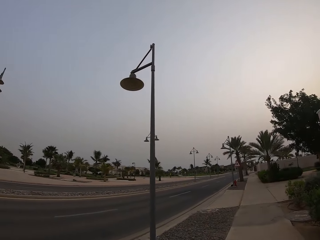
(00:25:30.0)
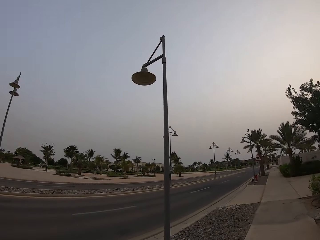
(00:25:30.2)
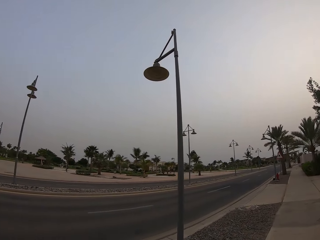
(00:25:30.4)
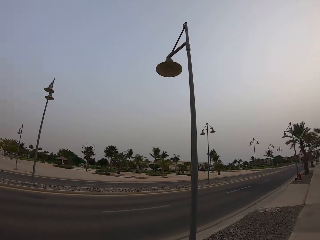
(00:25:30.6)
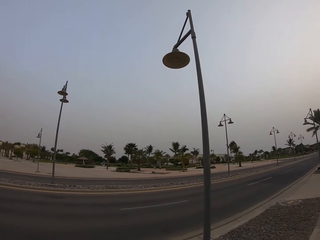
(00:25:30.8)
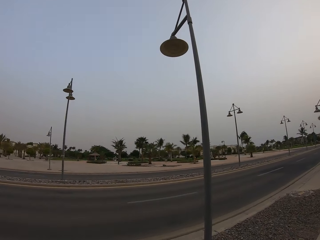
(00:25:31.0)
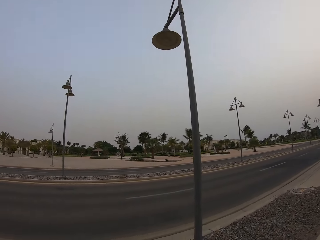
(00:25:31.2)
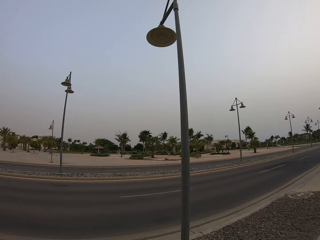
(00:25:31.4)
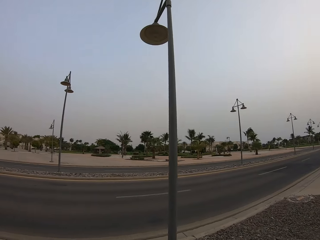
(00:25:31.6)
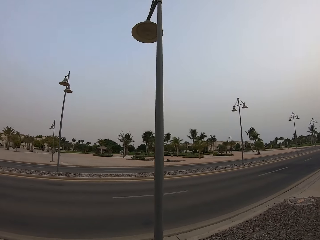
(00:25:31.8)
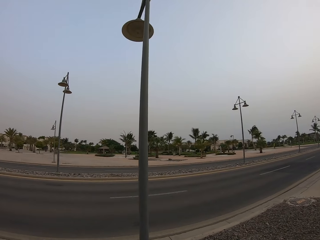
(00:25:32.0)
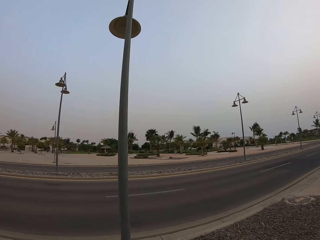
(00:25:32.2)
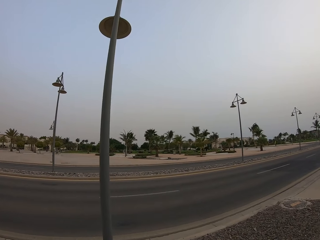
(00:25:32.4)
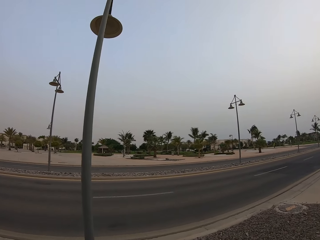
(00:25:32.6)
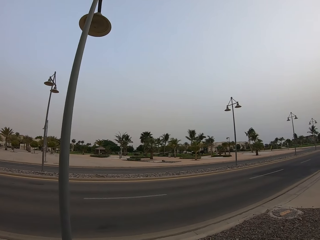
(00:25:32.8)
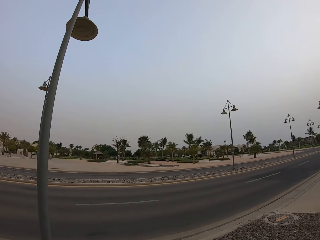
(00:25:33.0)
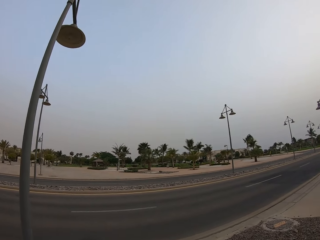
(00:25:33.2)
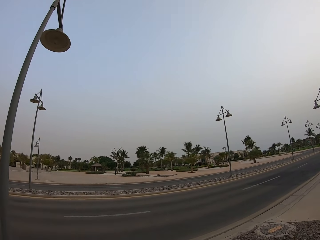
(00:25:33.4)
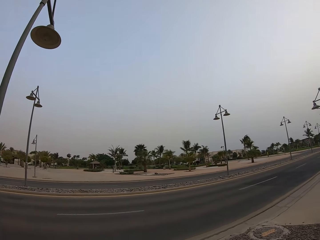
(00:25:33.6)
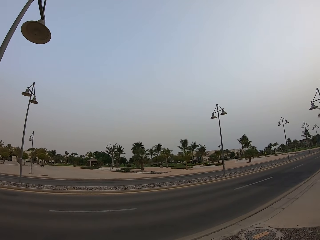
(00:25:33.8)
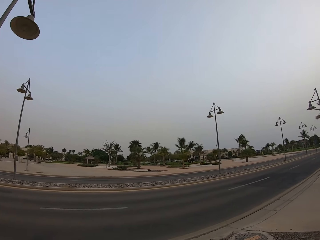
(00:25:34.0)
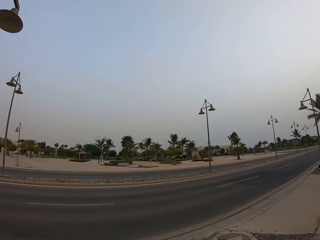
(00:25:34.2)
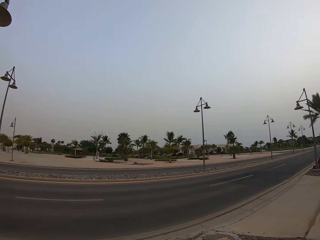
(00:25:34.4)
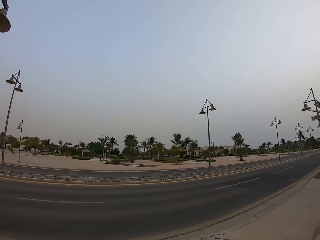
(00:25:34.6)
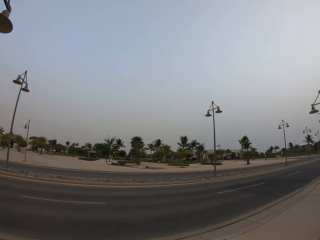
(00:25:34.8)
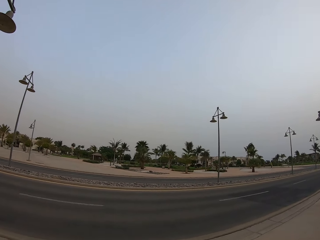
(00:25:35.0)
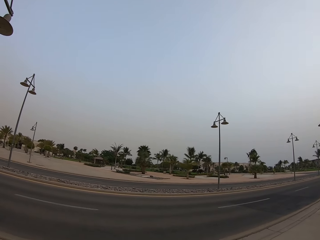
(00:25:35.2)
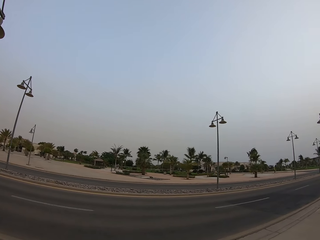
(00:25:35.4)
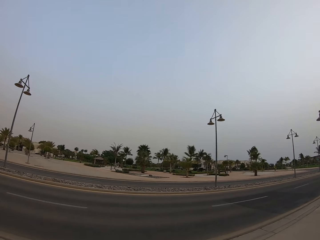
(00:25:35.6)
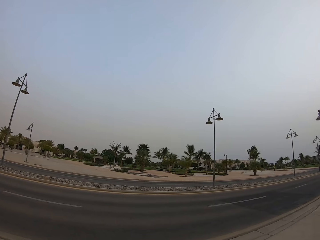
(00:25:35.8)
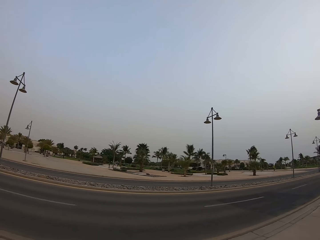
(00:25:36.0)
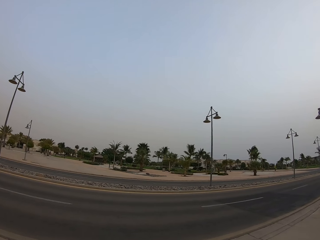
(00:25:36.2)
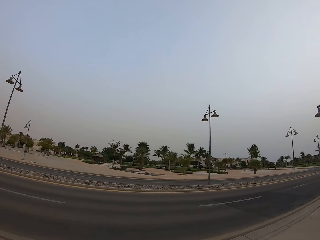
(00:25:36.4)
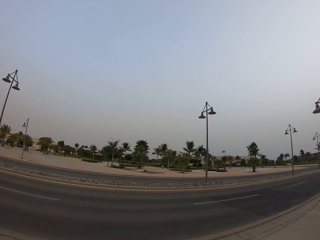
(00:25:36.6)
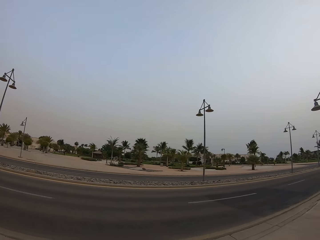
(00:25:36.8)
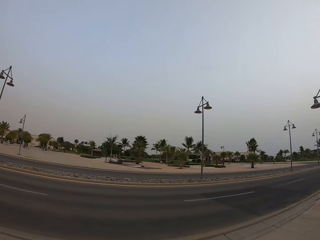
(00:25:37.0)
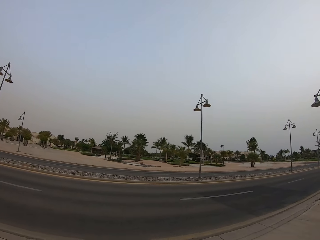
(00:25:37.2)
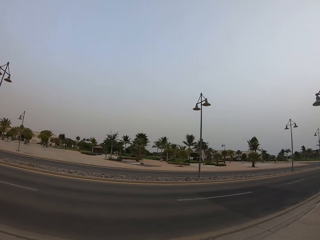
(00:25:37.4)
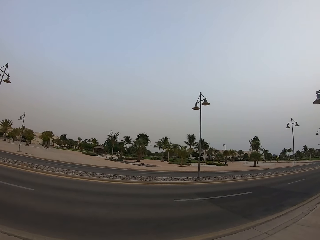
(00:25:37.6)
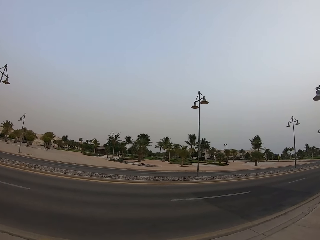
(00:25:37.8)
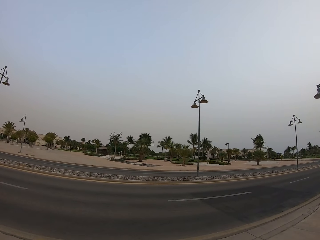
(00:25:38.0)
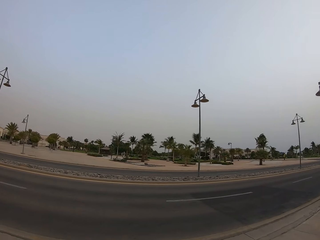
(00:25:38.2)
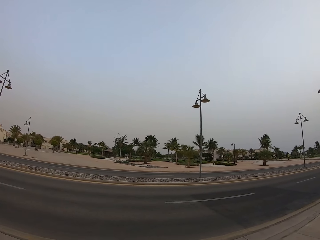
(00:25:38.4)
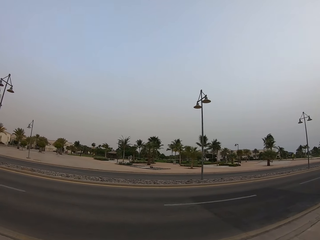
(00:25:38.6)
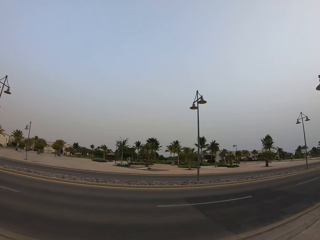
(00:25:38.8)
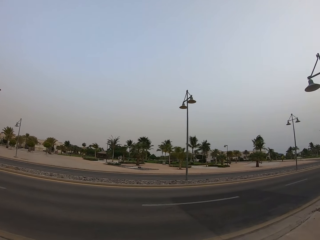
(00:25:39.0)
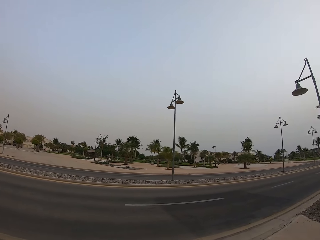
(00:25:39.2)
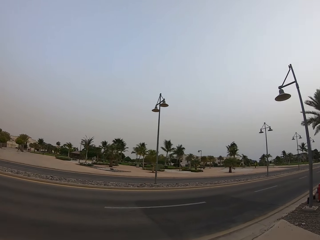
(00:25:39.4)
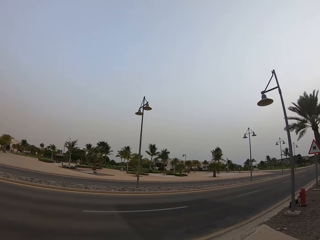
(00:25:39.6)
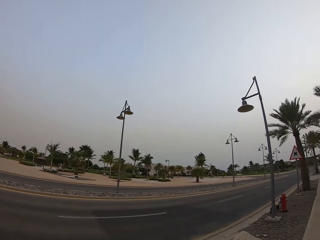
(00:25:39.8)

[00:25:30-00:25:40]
The camera wearer looks at the road.

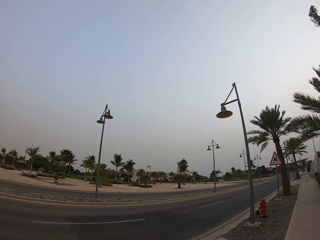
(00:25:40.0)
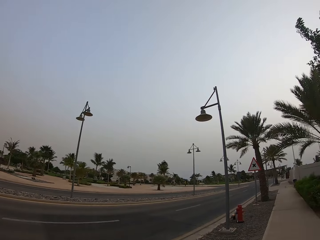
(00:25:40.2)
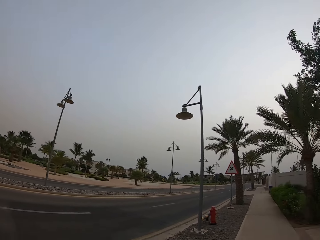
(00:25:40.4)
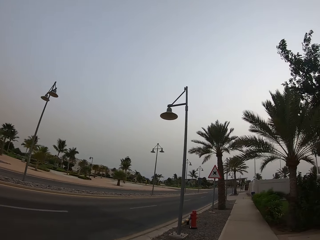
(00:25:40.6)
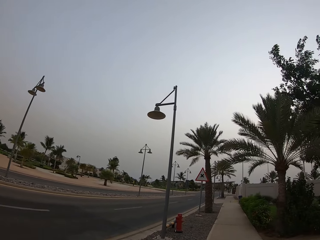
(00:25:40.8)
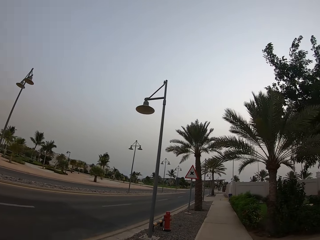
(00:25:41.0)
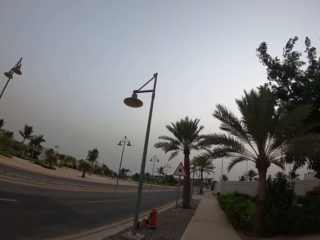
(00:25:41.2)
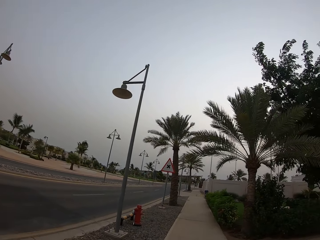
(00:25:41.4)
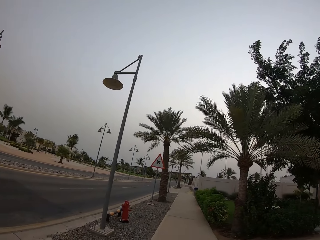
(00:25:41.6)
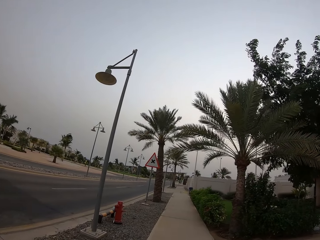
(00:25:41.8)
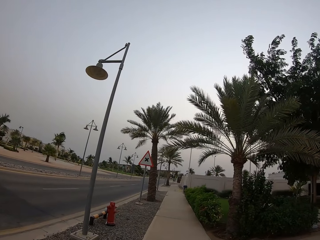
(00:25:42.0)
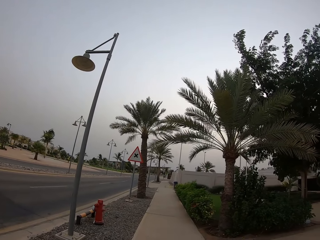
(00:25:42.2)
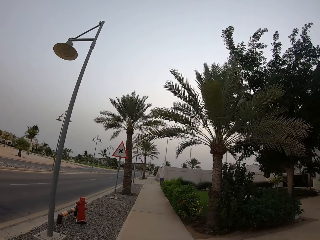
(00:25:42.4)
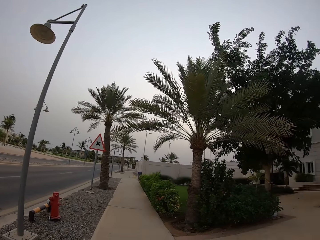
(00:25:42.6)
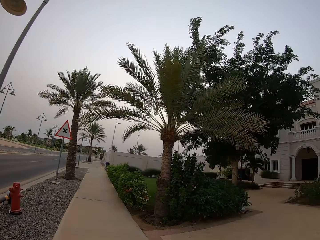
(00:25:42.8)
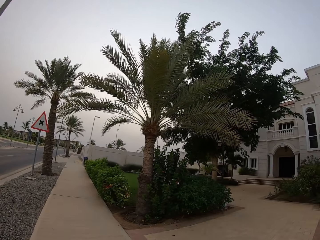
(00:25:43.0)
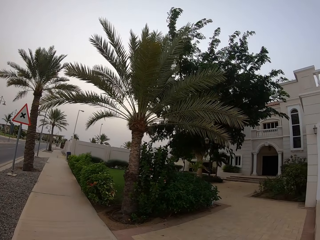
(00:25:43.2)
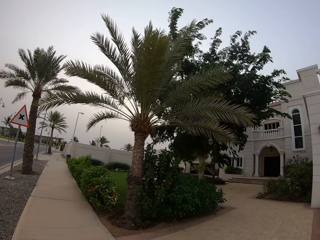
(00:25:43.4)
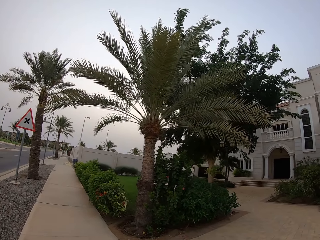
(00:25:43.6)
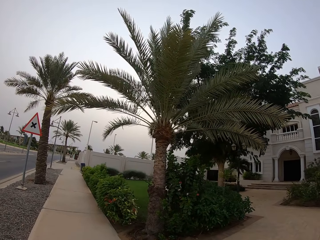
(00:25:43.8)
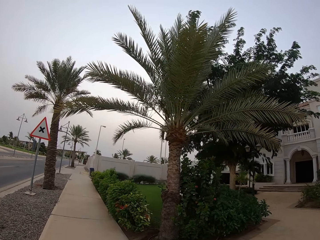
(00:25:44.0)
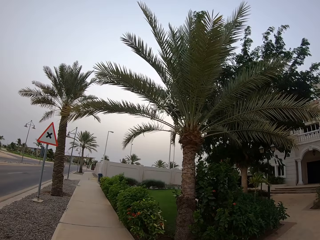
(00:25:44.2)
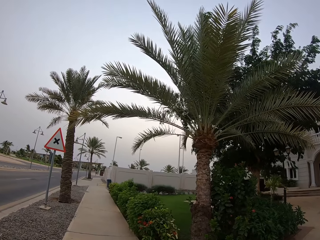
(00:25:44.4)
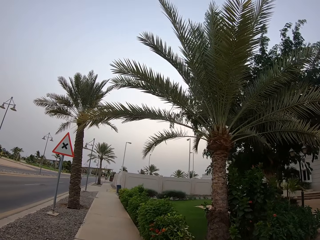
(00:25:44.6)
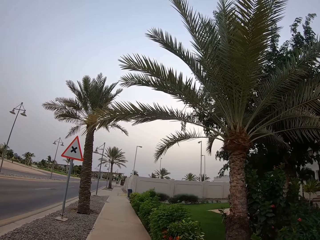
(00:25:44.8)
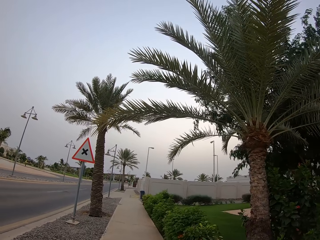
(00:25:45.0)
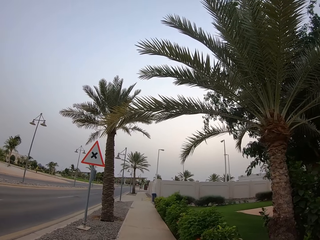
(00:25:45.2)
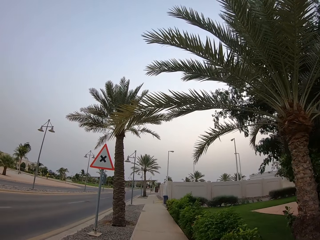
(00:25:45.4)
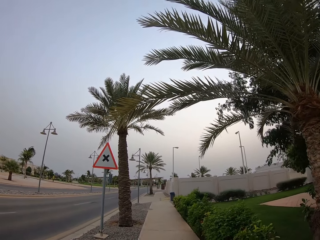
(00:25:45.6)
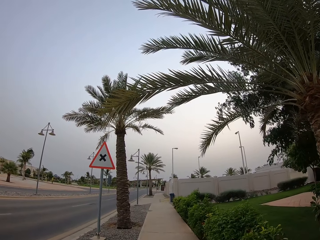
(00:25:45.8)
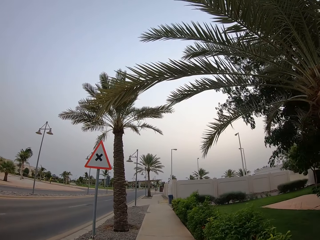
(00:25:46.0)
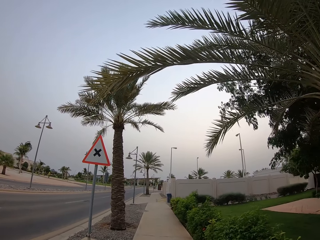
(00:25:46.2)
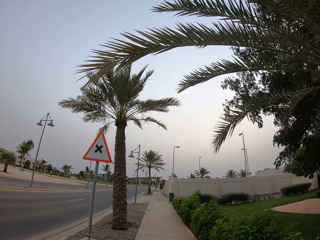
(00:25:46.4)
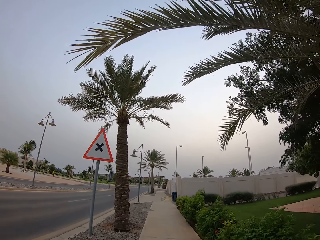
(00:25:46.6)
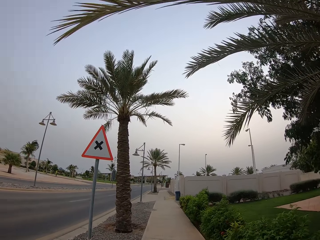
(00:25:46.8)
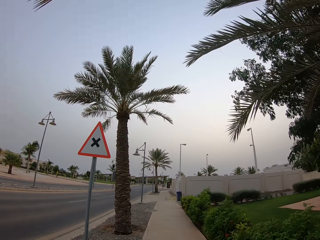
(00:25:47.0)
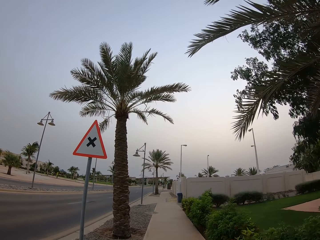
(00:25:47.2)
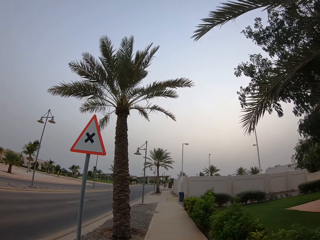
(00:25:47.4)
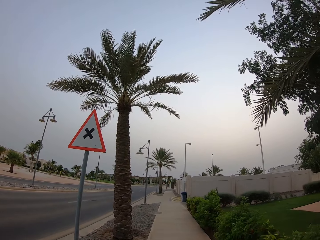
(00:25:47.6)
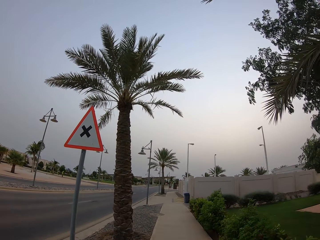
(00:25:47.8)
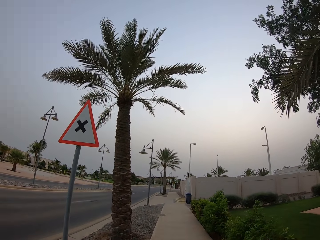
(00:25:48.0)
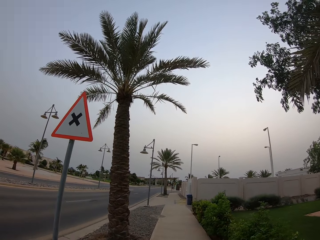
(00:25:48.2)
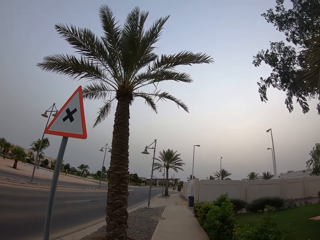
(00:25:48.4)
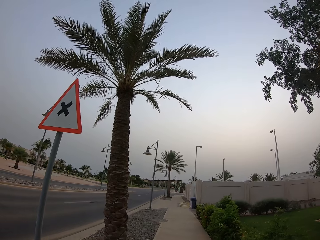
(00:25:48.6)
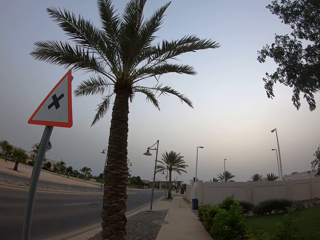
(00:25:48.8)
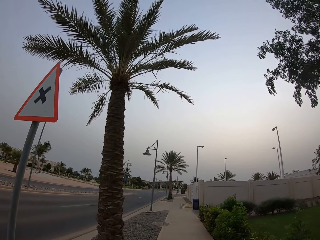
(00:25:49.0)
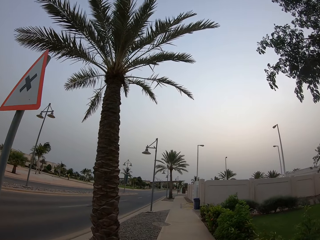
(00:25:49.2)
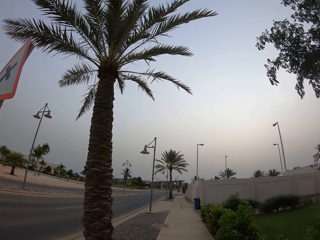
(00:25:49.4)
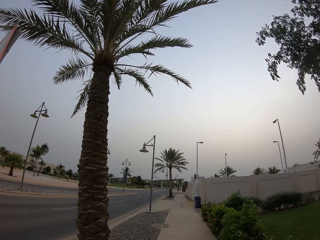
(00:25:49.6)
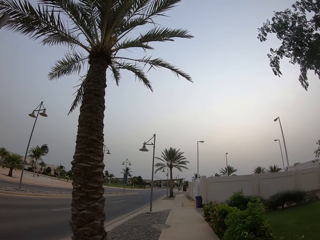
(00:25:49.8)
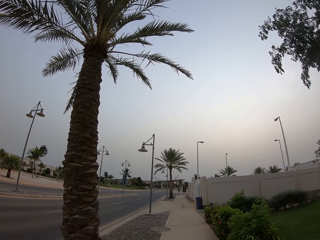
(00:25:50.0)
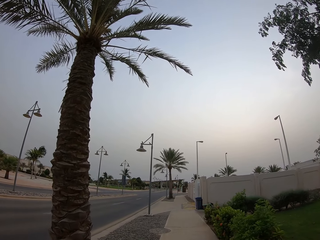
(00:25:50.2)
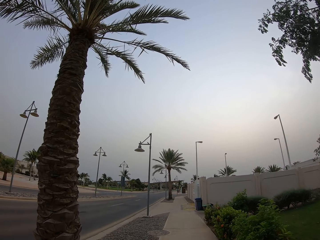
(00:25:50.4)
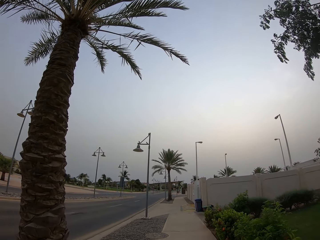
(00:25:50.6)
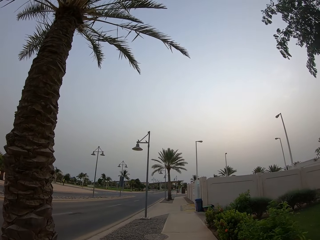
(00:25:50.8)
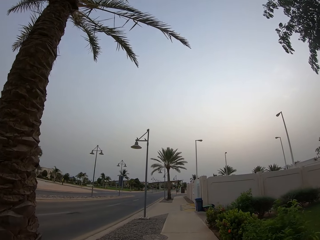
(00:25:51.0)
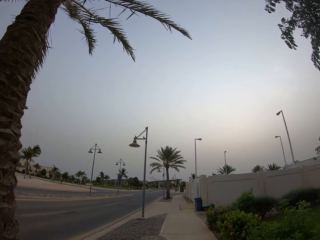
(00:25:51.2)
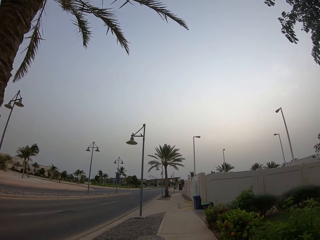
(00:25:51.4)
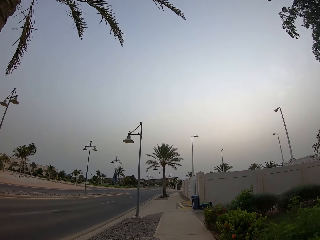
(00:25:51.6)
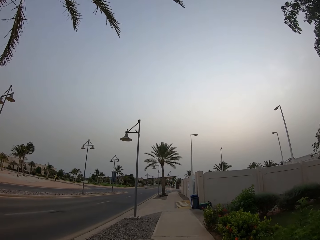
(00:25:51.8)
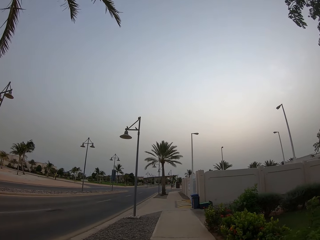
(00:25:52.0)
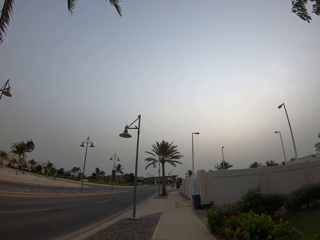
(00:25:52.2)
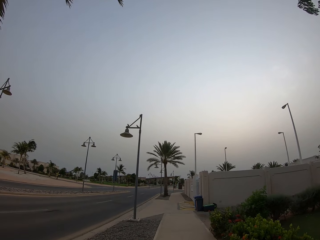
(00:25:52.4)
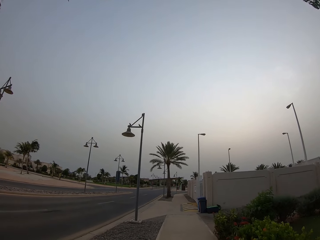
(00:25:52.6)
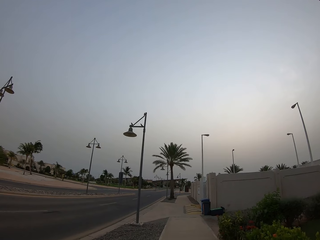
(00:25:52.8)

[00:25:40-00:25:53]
The camera wearer walks along the sidewalk. They look around. They walk along the sidewalk. They look at the traffic sign.
